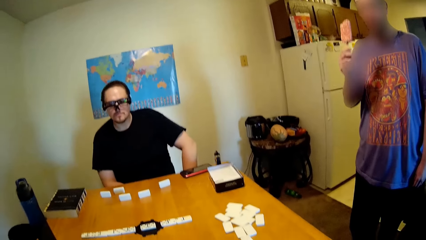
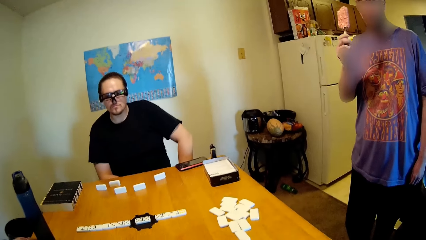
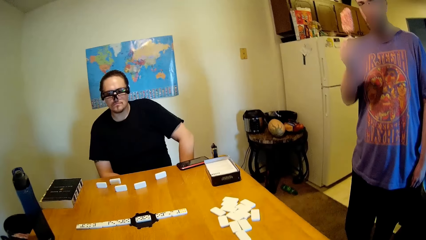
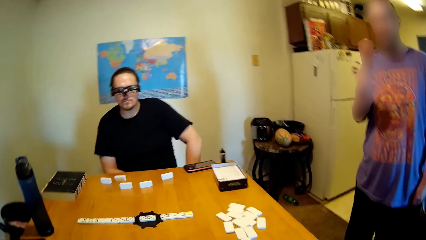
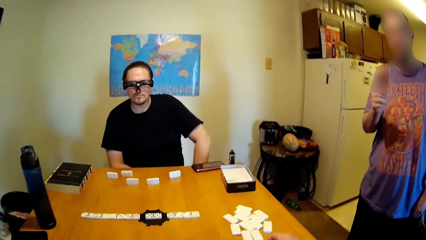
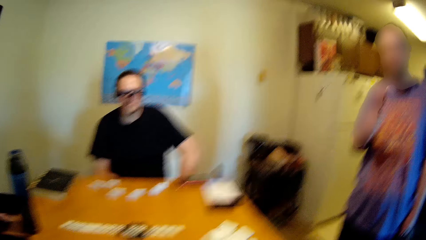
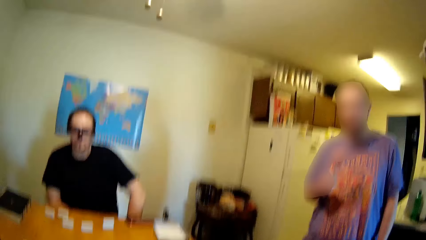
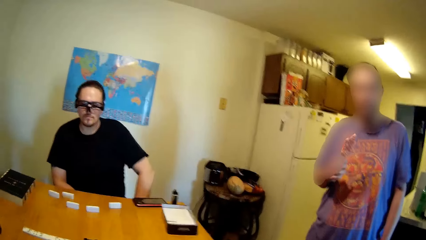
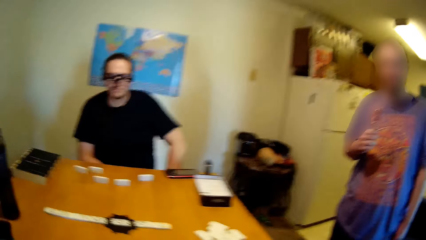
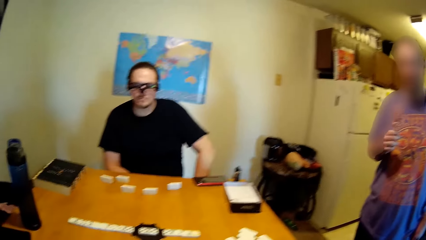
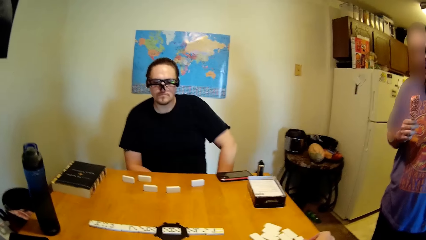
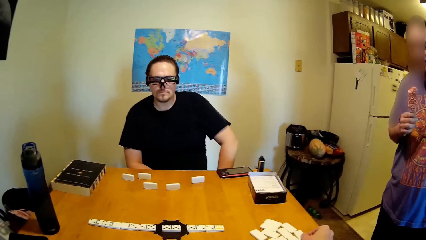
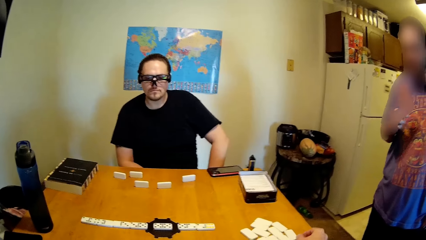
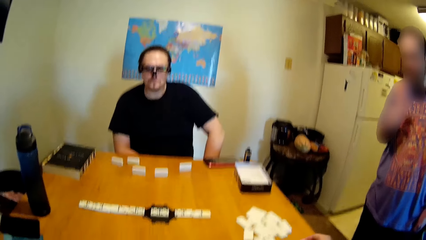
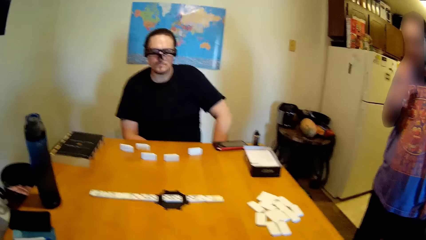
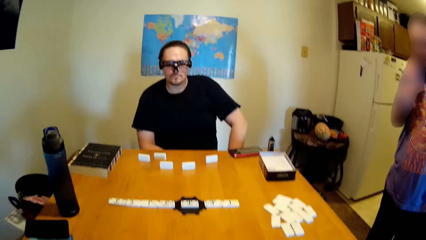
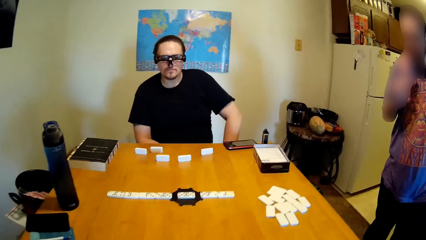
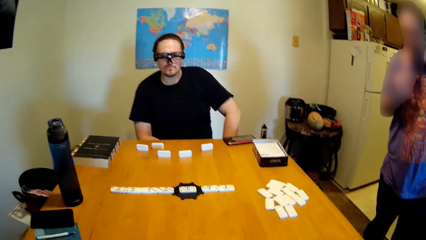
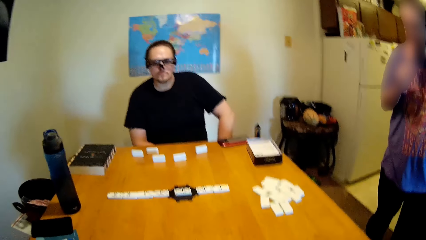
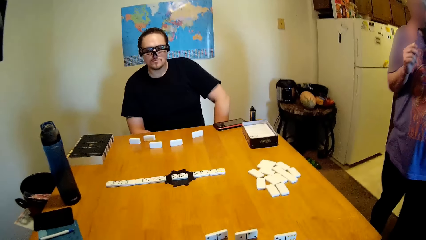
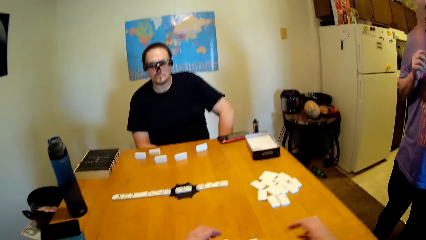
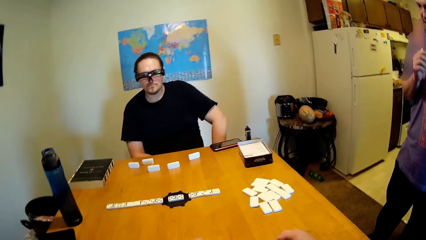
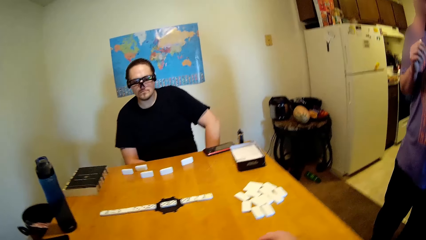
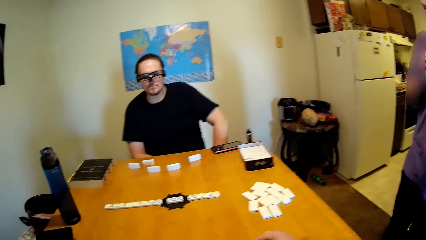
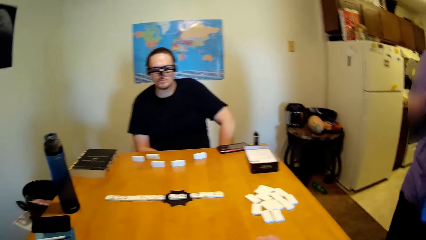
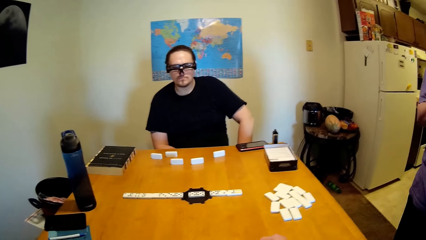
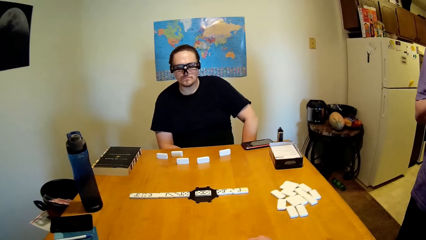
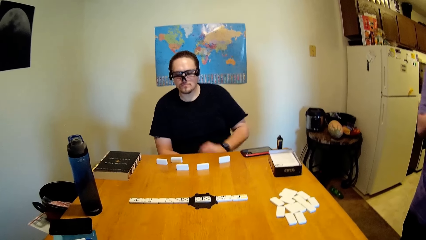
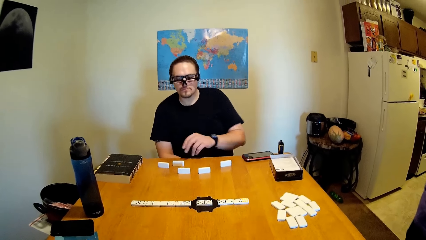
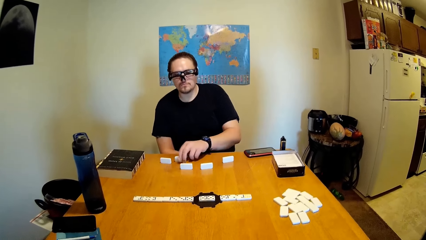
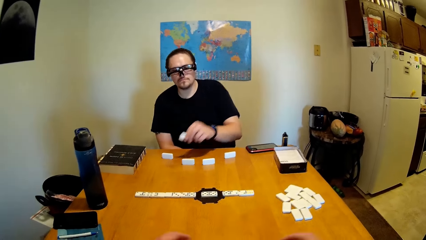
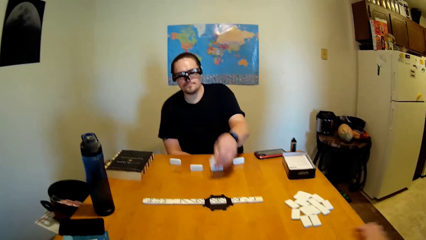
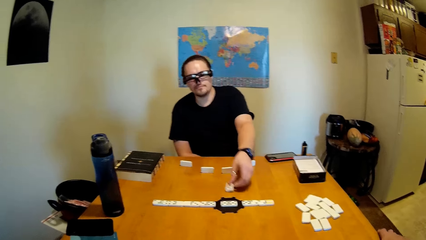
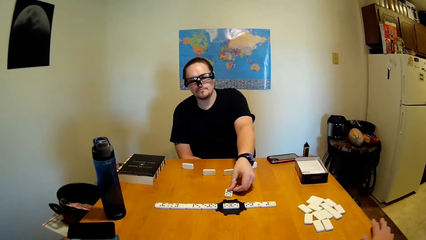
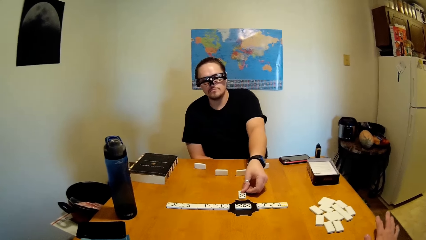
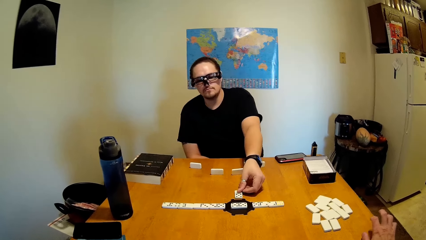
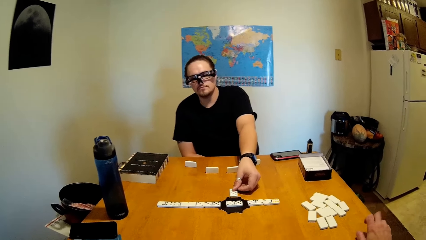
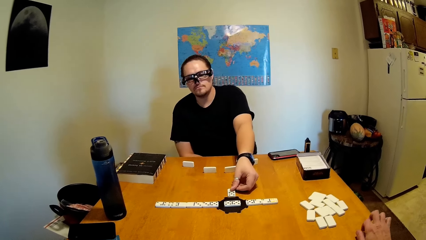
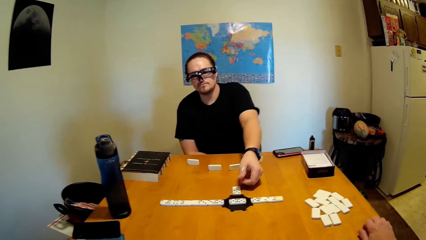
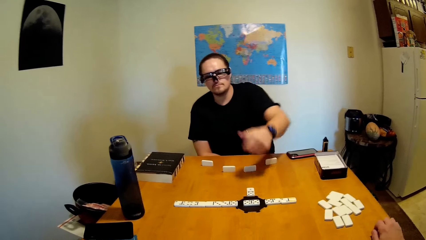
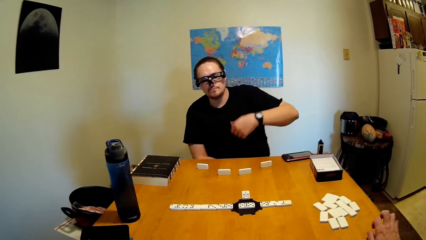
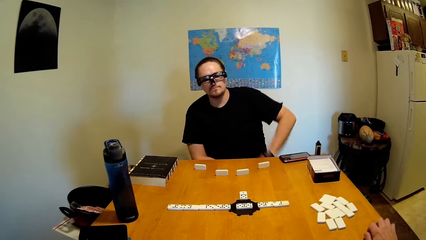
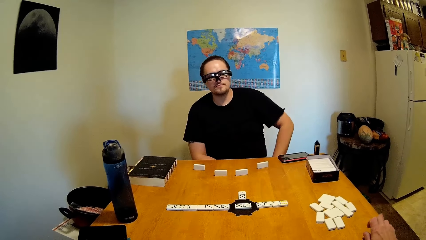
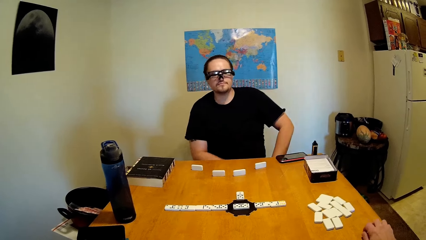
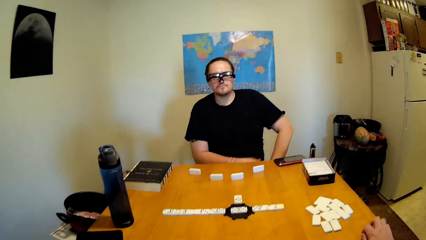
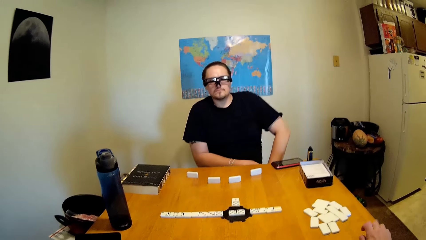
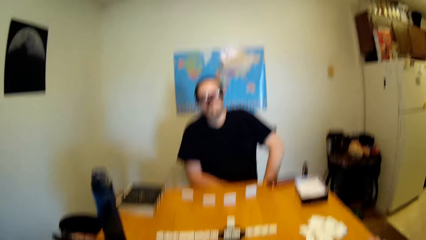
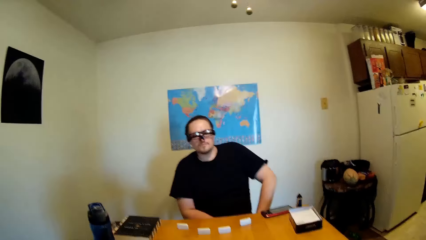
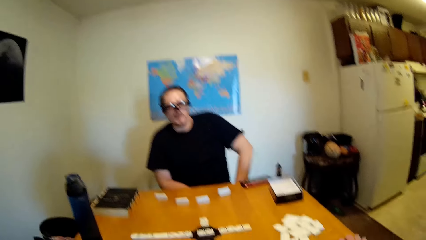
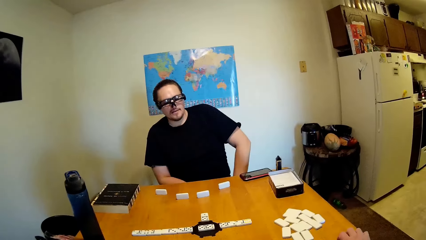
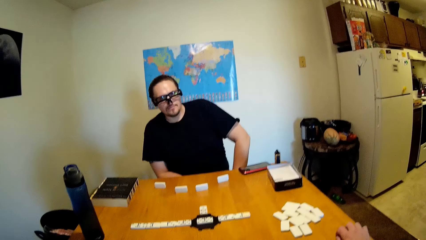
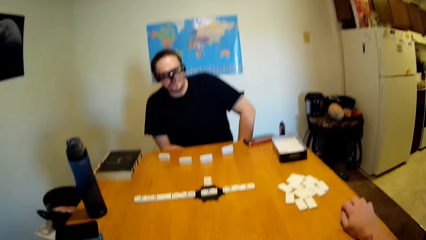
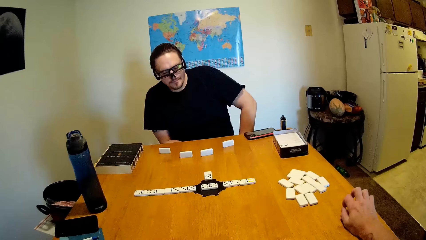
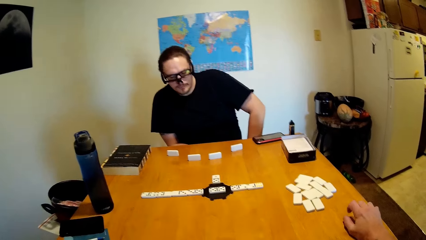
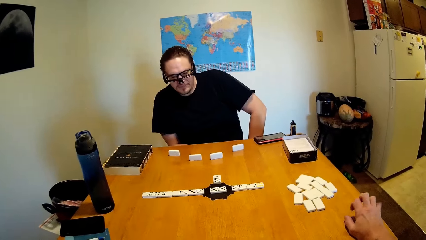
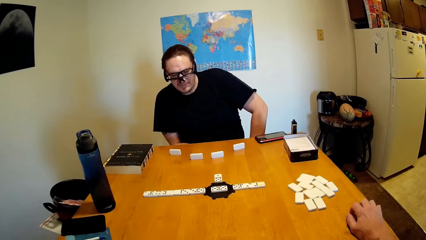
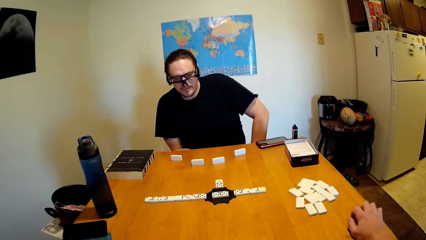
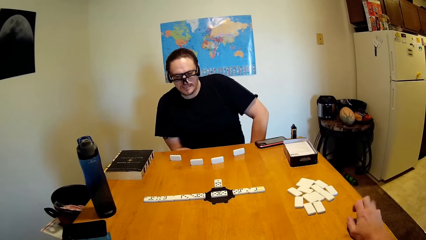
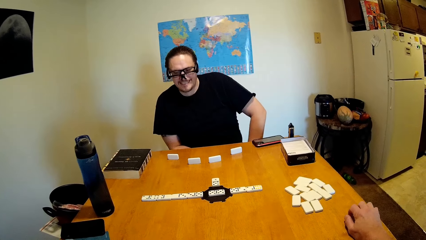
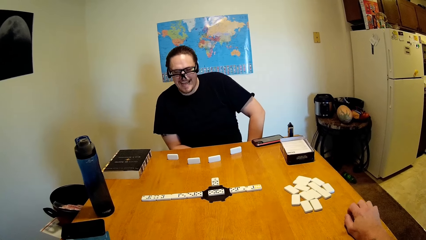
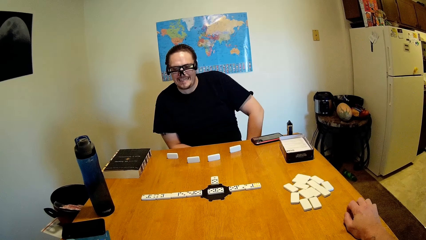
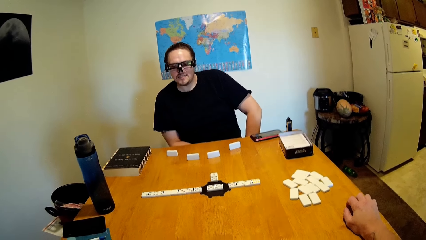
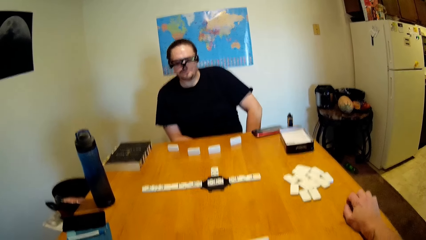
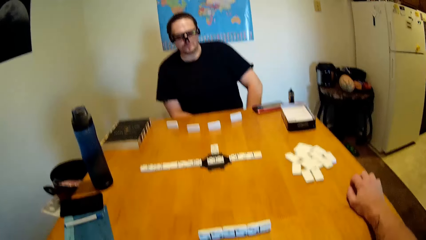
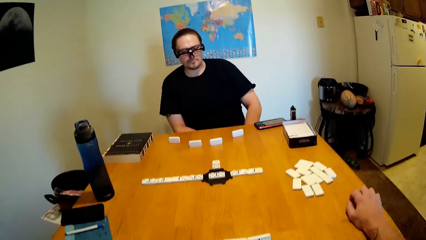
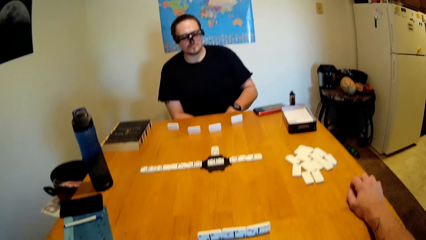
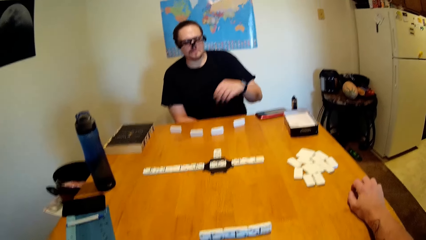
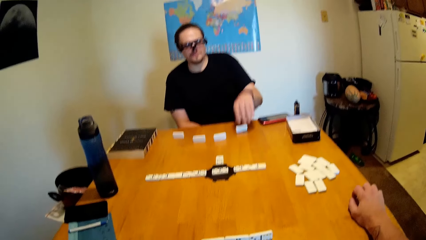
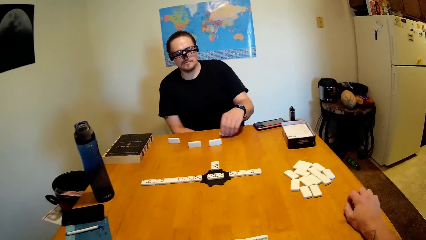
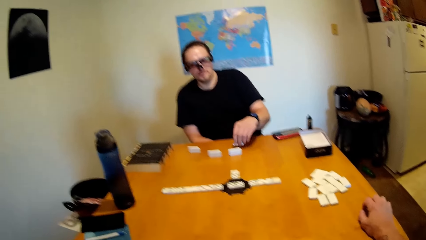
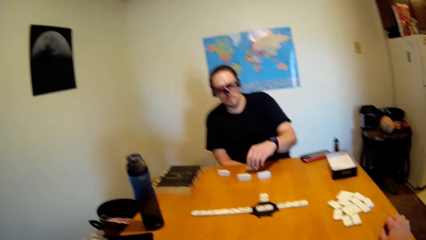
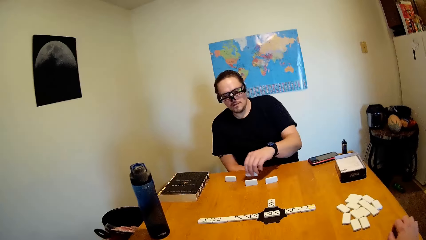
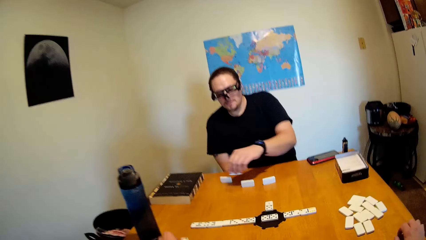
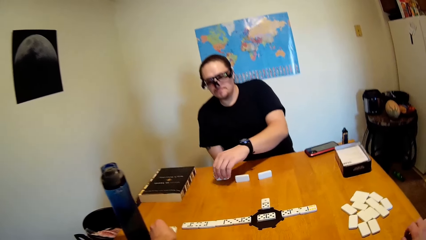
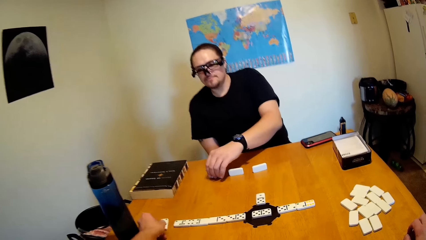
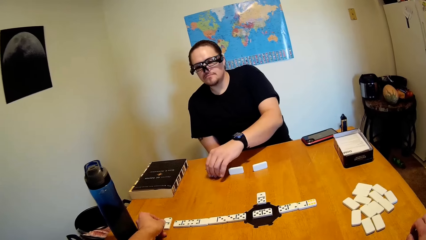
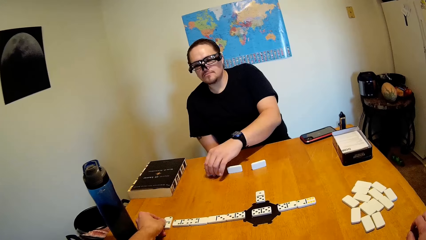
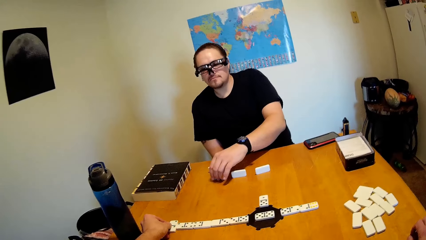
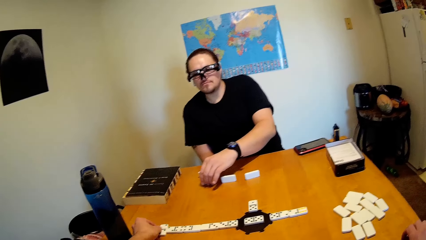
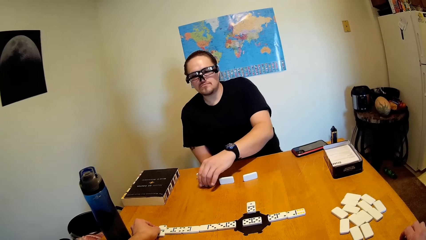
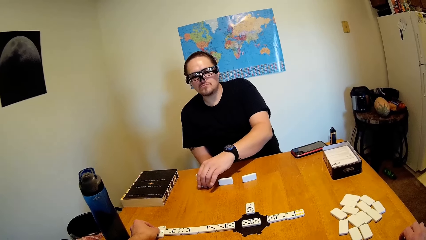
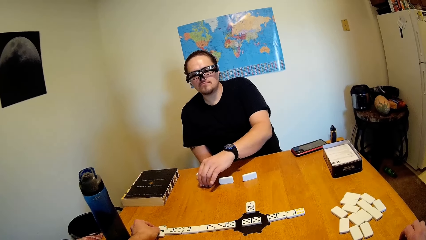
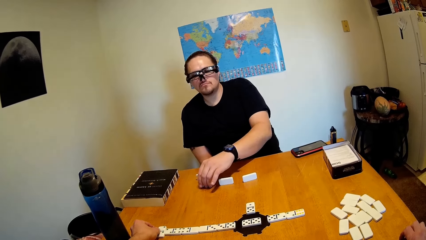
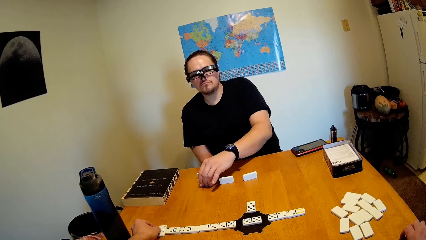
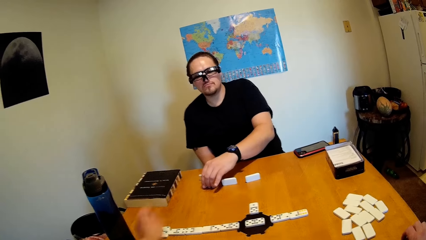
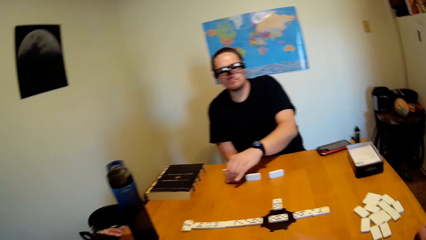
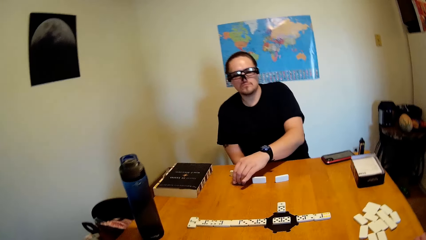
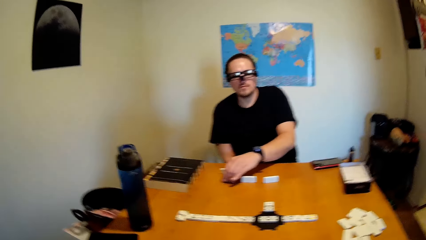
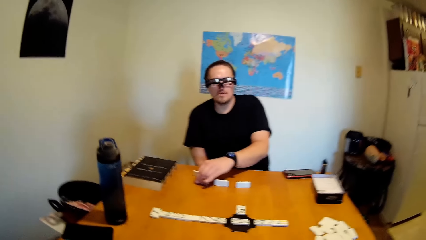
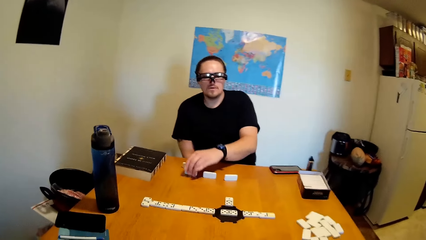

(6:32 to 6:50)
A person eats. The camera wearer places cards on the table. The person touches dominoes. The camera wearer picks a card.
